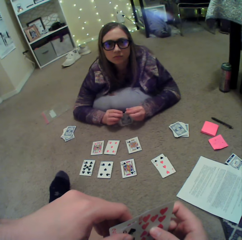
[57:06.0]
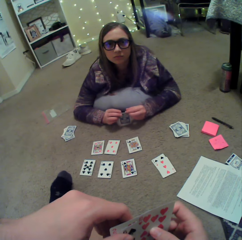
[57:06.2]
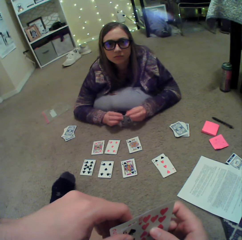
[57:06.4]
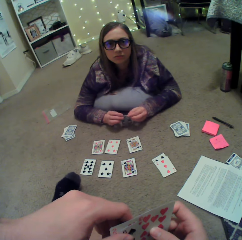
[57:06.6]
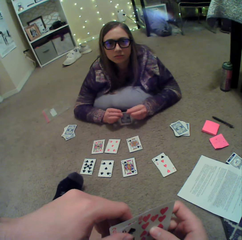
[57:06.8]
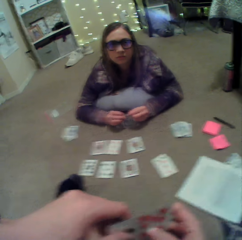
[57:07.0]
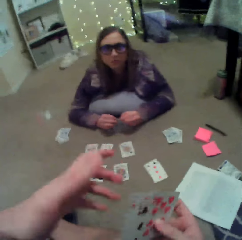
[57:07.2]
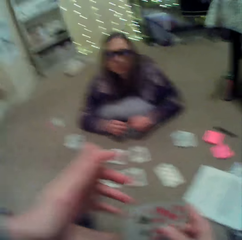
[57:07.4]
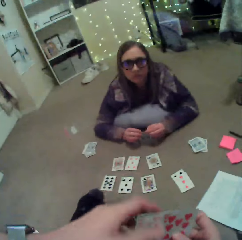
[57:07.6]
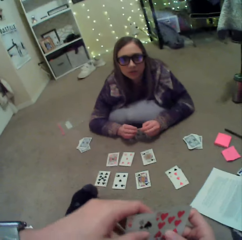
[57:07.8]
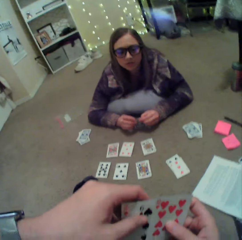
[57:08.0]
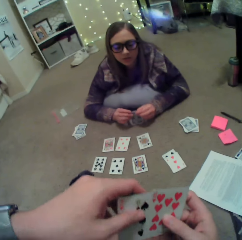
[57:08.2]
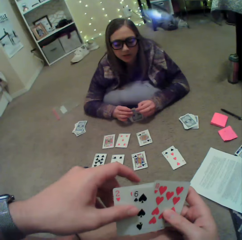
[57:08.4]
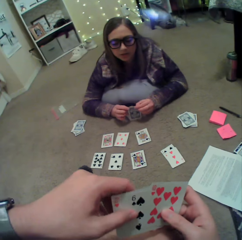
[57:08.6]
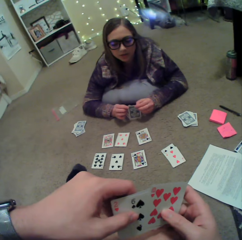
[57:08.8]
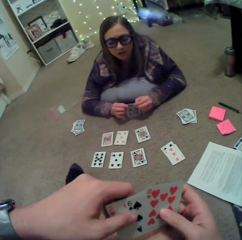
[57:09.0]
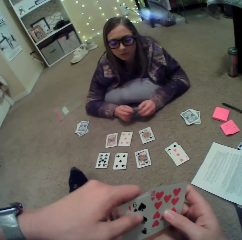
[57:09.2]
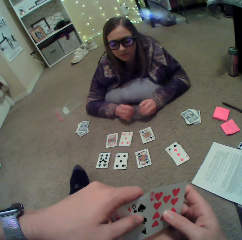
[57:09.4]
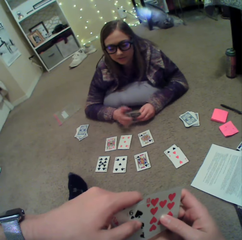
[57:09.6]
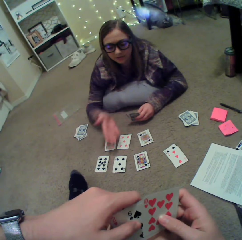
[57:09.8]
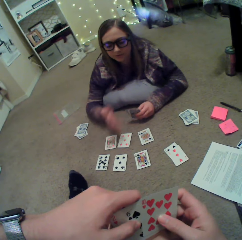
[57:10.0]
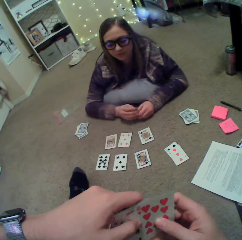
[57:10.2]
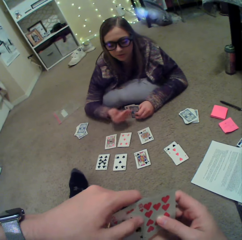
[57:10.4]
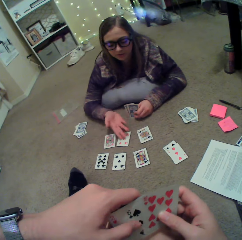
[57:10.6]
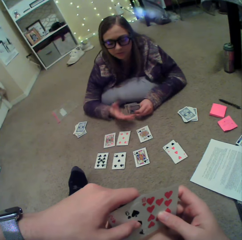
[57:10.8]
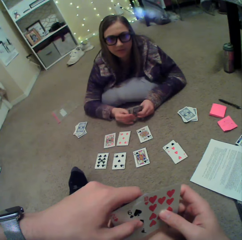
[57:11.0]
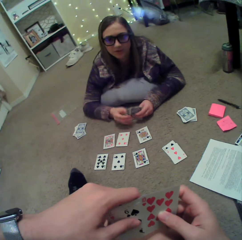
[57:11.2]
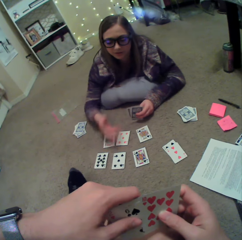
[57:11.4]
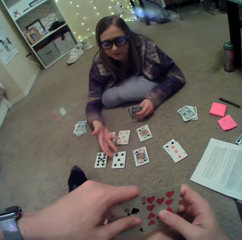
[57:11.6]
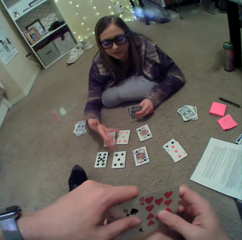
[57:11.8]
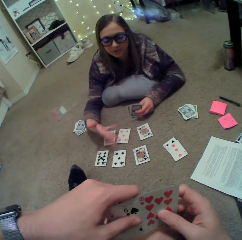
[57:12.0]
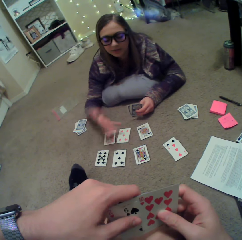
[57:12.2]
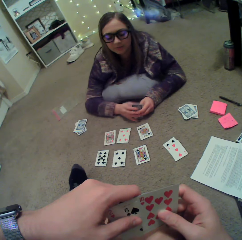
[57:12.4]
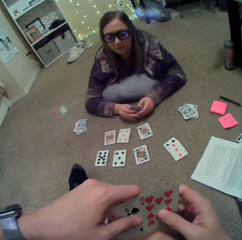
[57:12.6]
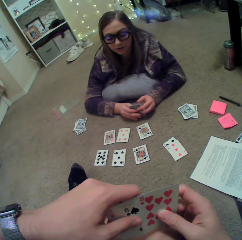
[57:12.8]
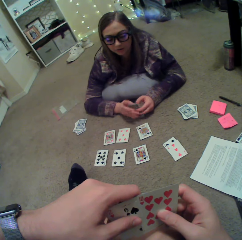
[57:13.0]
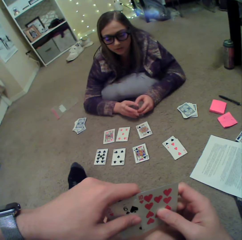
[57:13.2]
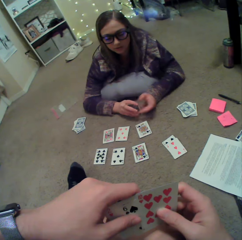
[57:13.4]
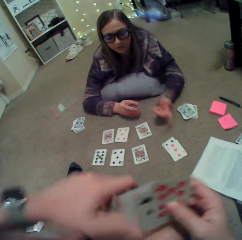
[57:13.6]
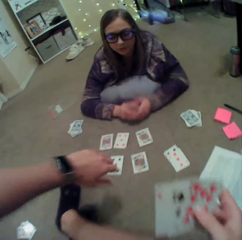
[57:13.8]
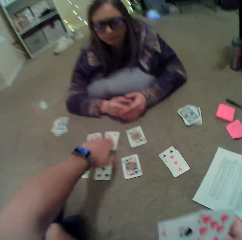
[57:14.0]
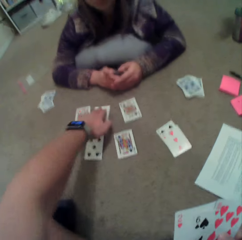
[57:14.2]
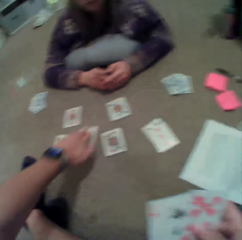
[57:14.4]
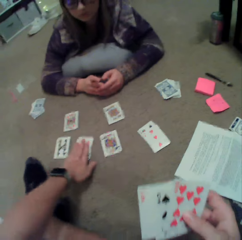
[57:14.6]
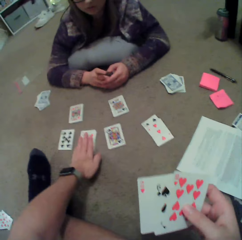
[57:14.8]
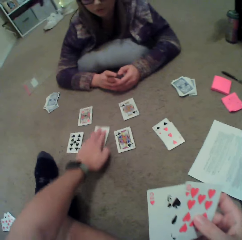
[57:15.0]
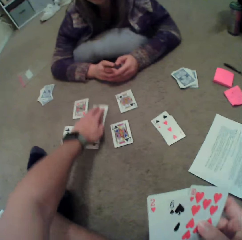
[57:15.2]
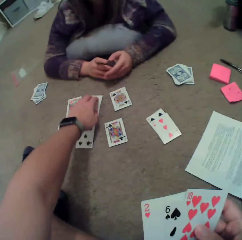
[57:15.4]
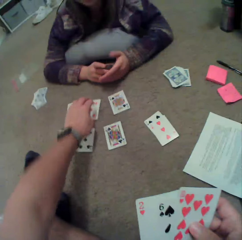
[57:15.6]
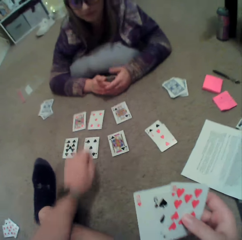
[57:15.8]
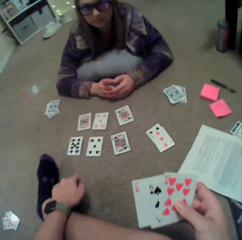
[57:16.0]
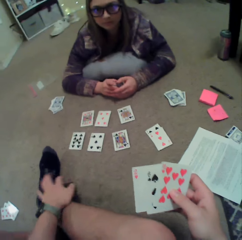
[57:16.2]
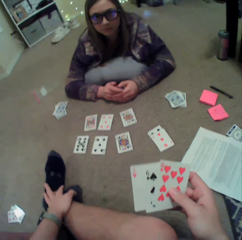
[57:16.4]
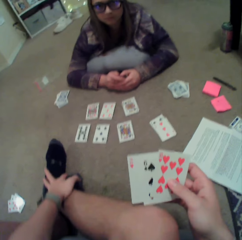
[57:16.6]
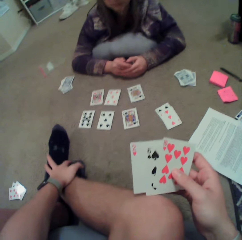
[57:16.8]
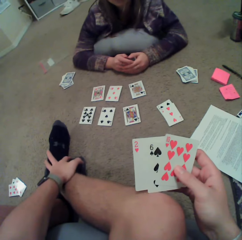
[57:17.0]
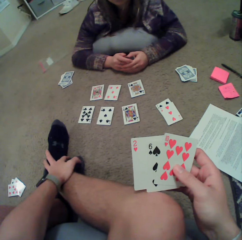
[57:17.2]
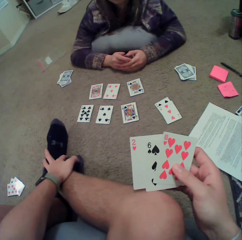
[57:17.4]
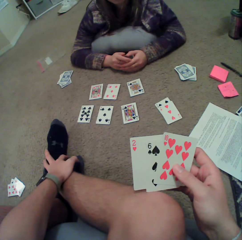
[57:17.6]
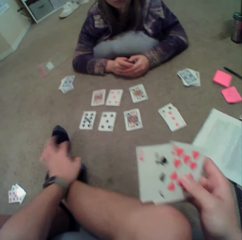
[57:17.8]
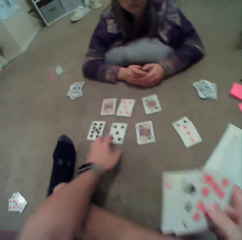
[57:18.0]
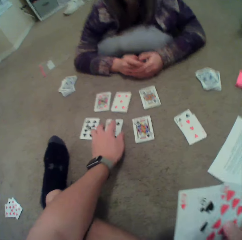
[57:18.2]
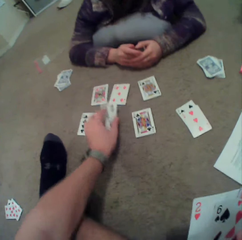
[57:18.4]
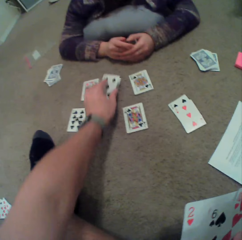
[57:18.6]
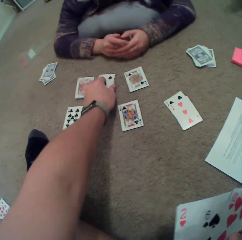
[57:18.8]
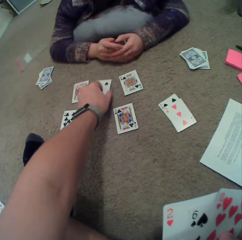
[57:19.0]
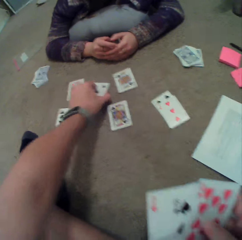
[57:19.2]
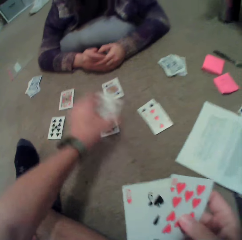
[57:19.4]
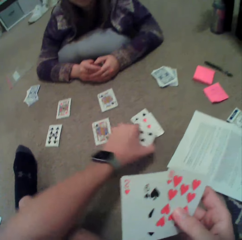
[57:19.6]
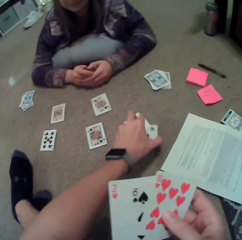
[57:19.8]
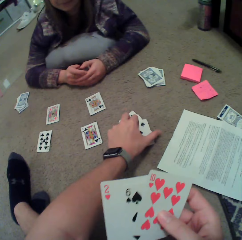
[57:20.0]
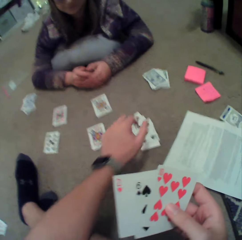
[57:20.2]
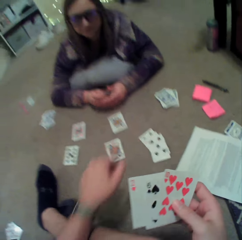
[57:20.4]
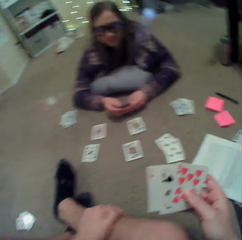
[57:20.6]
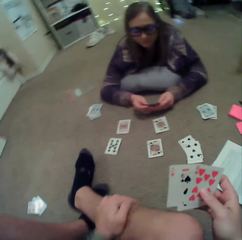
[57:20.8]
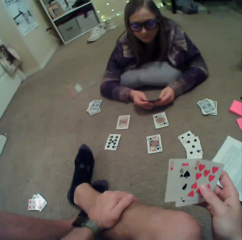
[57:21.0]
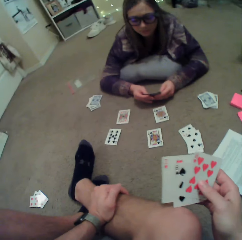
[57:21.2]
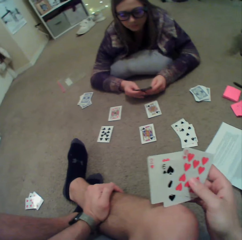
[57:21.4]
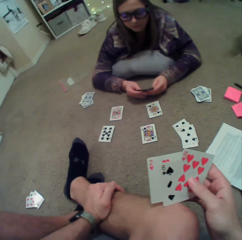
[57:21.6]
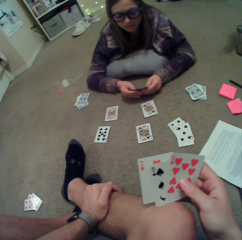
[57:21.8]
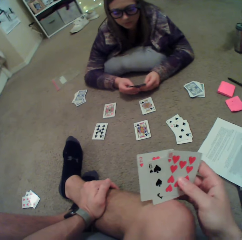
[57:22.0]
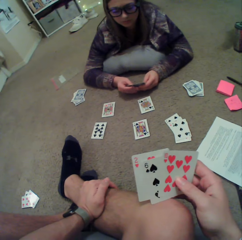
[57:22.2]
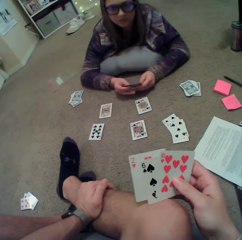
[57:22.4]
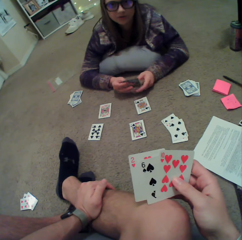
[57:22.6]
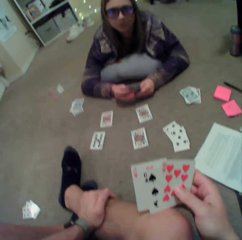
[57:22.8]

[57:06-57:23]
The camera wearer moves his hand. A woman moves her hand. The woman gestures with her hand. The camera wearer moves a card. He picks the cards. He moves a card. He puts the cards down.

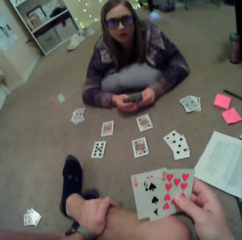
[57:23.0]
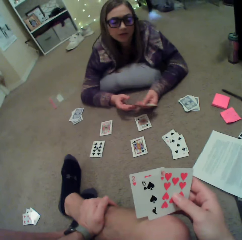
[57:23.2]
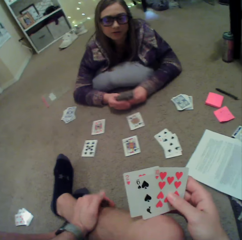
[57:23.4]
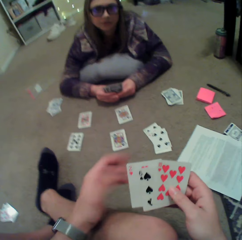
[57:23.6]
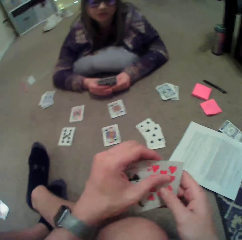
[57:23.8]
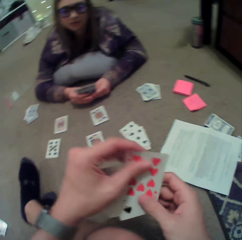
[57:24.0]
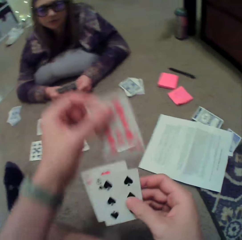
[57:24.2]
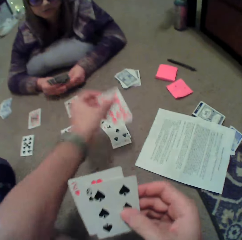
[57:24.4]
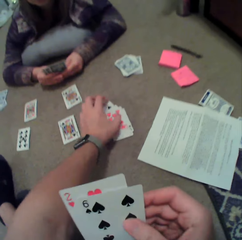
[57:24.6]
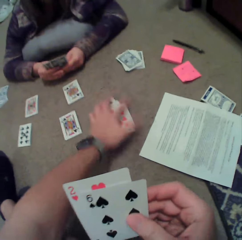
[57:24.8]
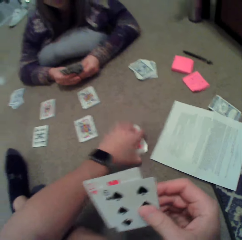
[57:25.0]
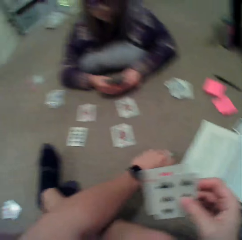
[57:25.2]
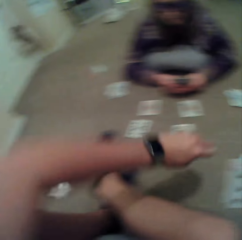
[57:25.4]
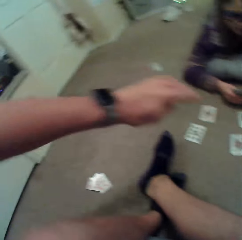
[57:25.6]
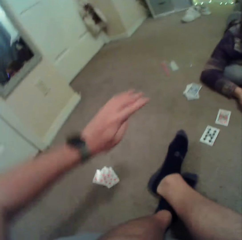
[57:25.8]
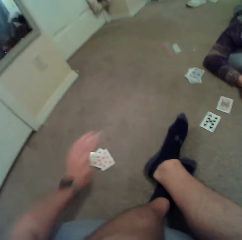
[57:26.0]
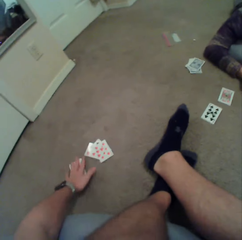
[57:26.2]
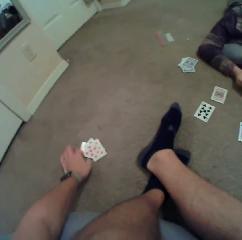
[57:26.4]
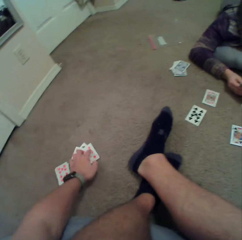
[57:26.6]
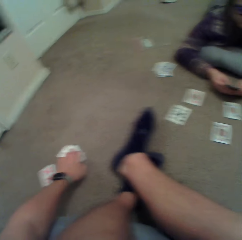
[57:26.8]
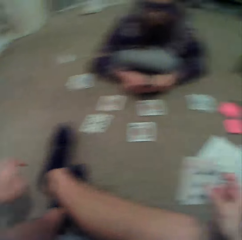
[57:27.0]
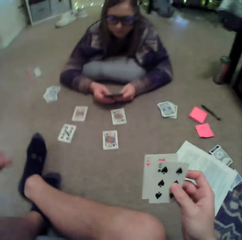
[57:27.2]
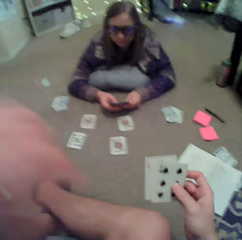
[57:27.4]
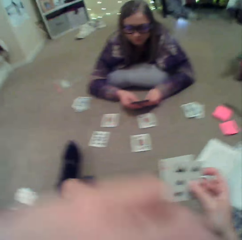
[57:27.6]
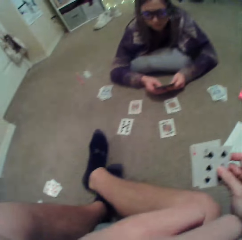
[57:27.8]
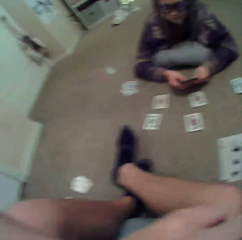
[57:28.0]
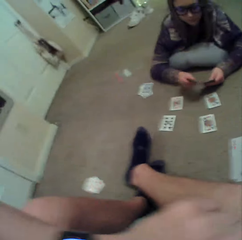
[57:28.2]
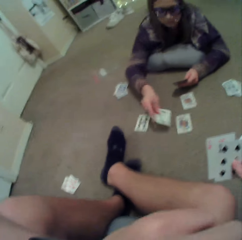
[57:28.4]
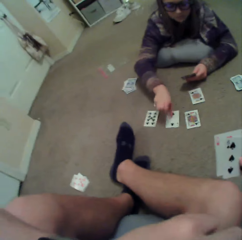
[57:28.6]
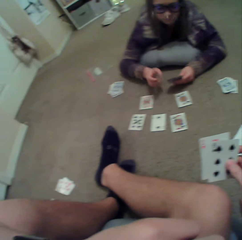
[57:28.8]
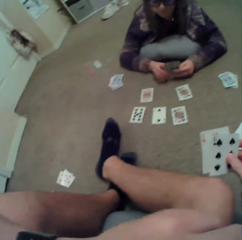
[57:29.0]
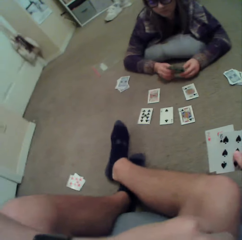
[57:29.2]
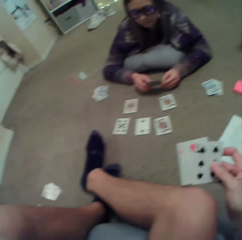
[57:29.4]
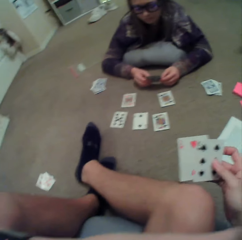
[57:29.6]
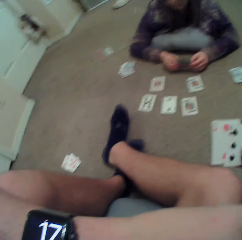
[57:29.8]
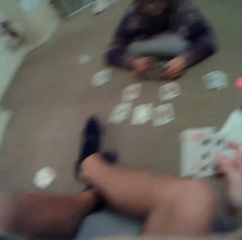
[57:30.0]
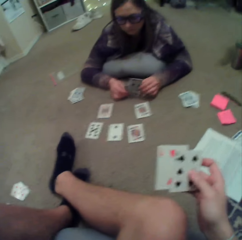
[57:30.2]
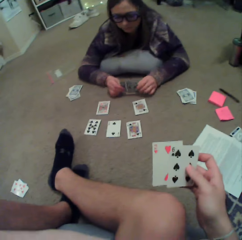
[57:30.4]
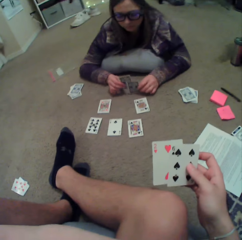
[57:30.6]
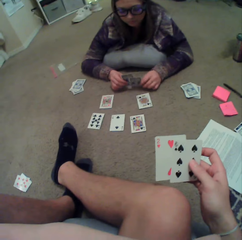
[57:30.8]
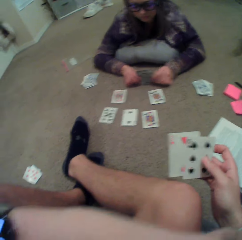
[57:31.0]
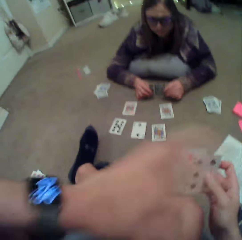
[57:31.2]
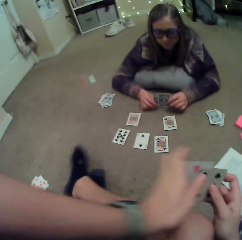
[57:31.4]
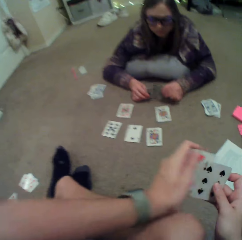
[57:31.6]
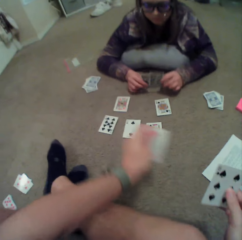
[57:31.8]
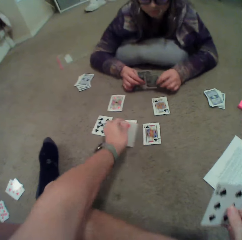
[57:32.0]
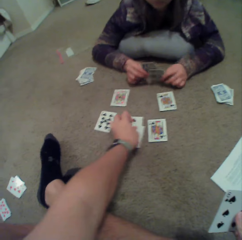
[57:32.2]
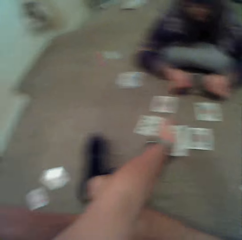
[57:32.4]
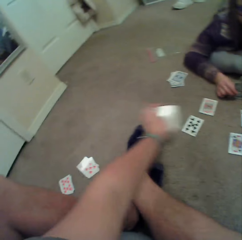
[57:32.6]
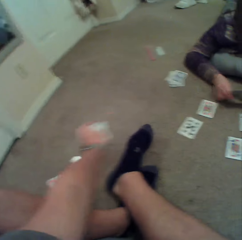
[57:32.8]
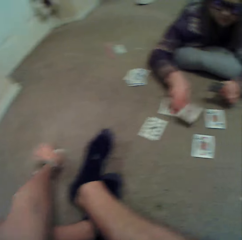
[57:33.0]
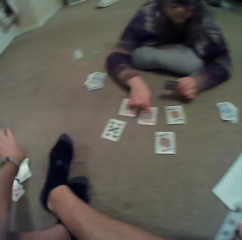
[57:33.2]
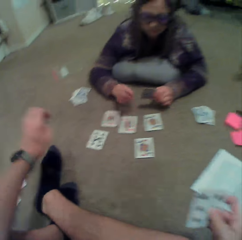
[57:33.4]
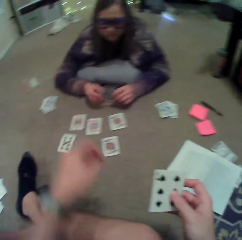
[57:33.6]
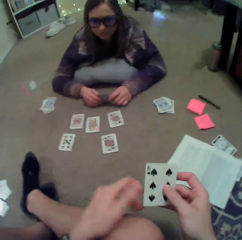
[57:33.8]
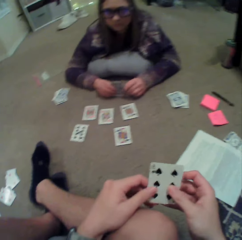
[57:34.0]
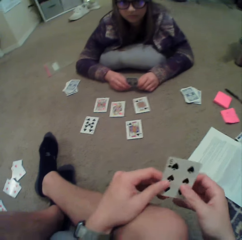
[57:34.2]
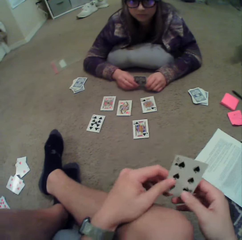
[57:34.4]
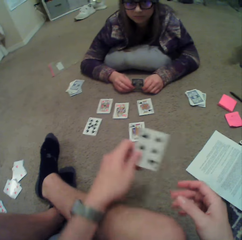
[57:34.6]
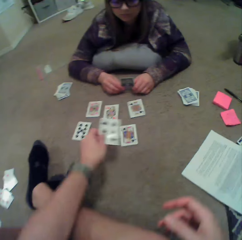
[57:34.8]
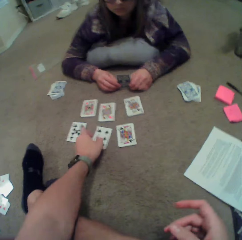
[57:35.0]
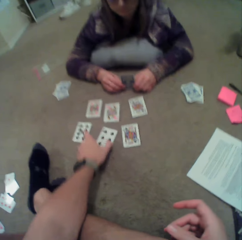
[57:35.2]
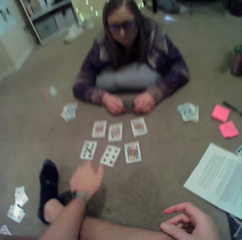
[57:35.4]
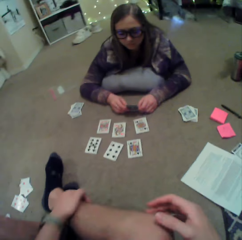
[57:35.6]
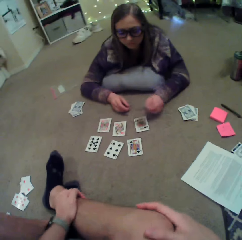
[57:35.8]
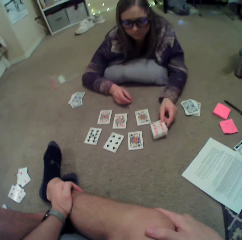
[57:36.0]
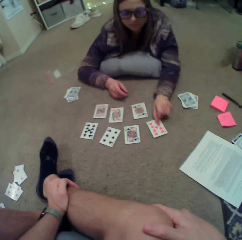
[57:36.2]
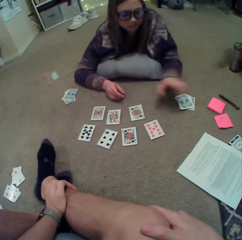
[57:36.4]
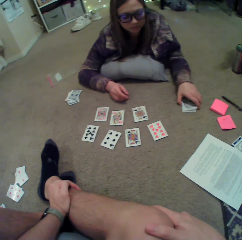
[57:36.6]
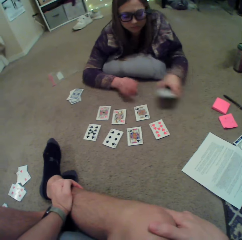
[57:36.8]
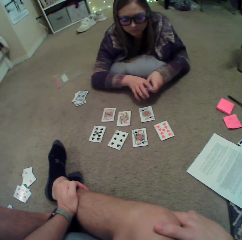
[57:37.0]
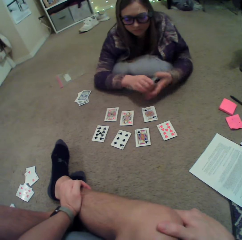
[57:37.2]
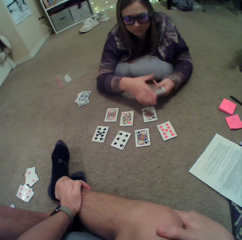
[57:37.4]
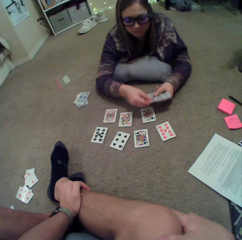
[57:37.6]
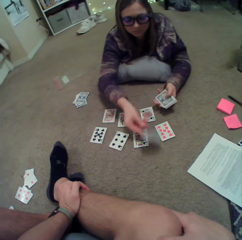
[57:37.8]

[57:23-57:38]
The camera wearer puts a card on the floor. They pick the cards. They put down the cards. A woman puts a card on the floor. The woman beats the cards on the floor. The woman shakes the cards. The camera wearer puts a card on the floor. They pick the cards. They move a card on the floor. They put the cards down. The woman puts a card on the floor. The camera wearer puts a card on the floor. The woman puts a card on the floor. The woman picks the cards.
